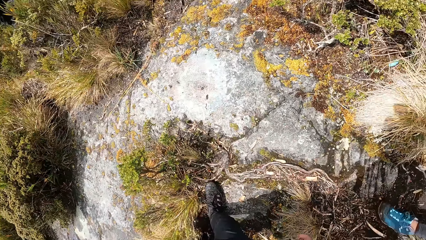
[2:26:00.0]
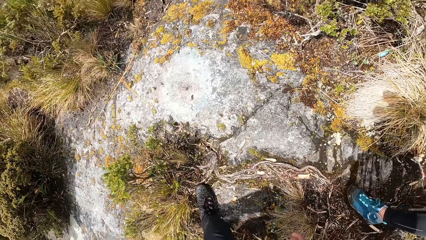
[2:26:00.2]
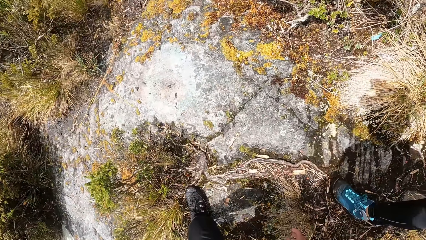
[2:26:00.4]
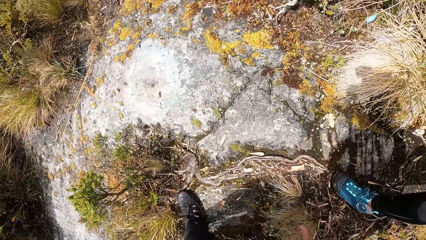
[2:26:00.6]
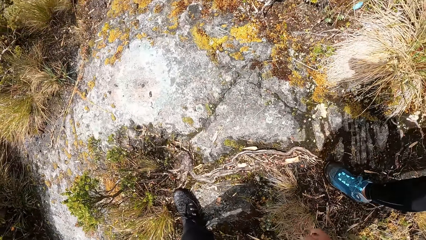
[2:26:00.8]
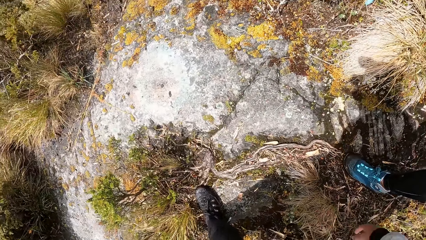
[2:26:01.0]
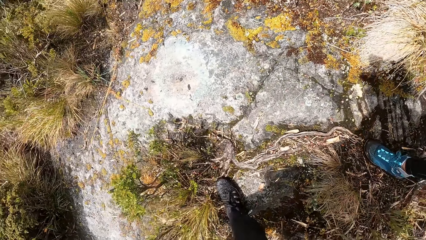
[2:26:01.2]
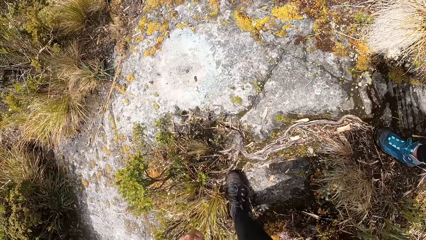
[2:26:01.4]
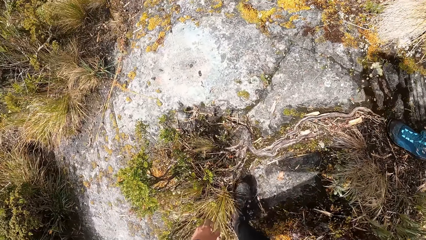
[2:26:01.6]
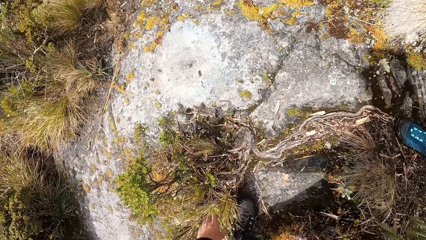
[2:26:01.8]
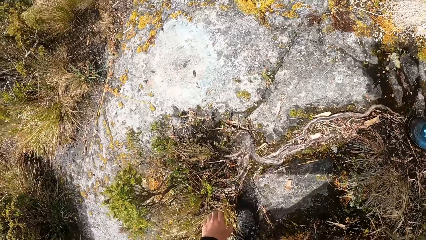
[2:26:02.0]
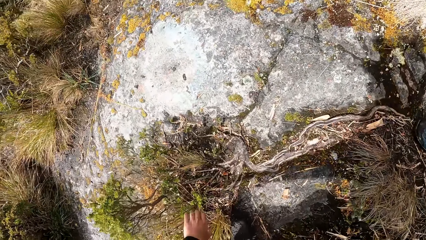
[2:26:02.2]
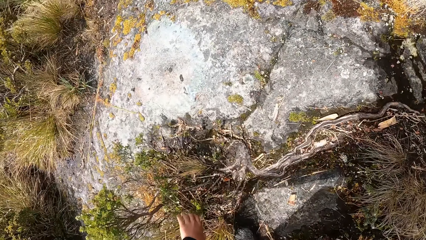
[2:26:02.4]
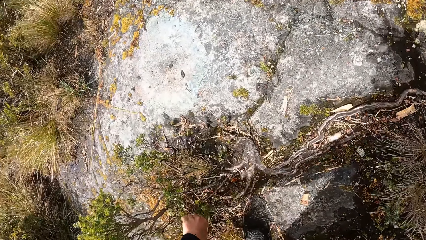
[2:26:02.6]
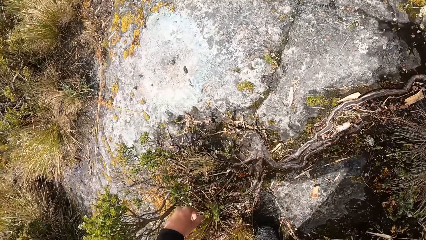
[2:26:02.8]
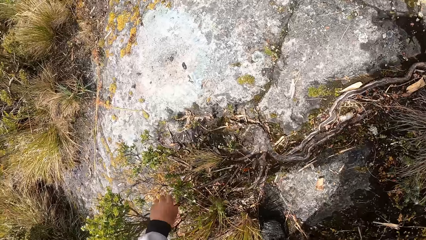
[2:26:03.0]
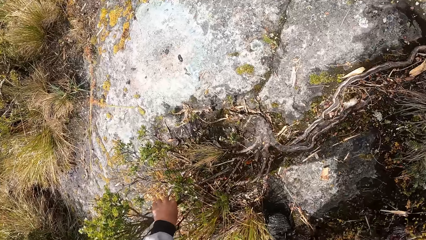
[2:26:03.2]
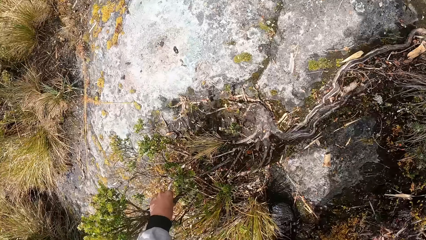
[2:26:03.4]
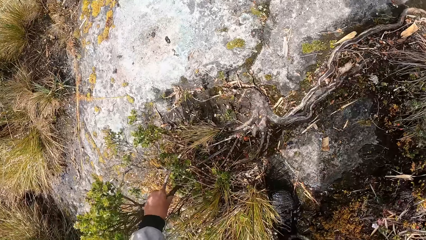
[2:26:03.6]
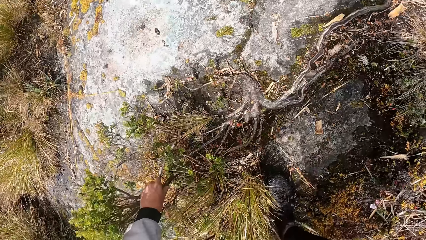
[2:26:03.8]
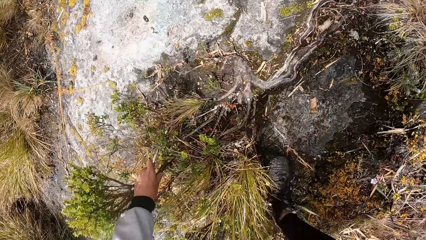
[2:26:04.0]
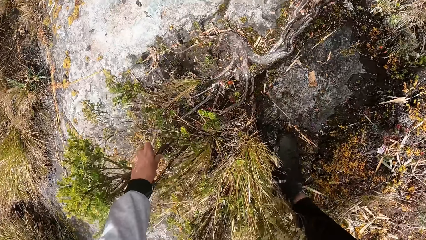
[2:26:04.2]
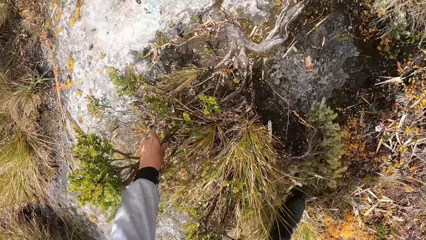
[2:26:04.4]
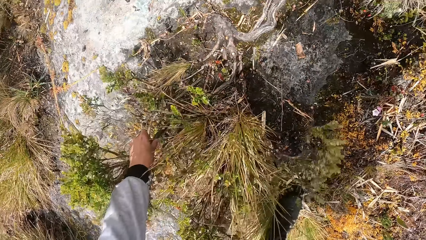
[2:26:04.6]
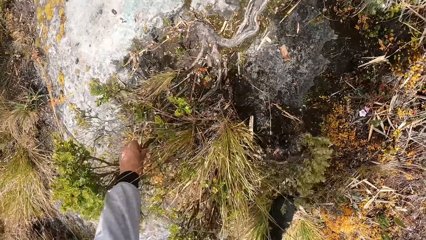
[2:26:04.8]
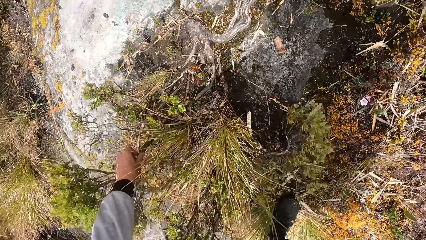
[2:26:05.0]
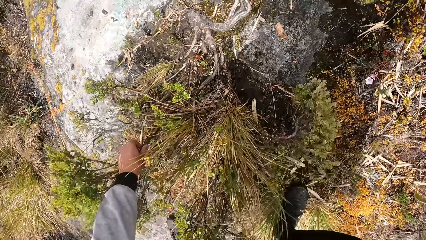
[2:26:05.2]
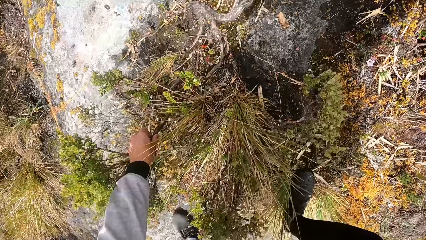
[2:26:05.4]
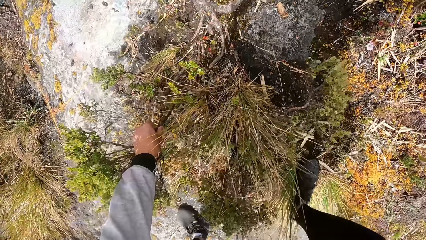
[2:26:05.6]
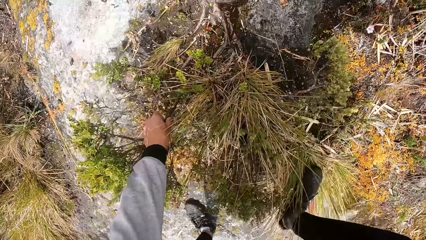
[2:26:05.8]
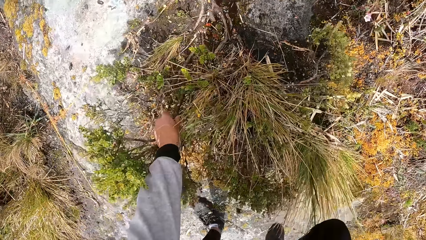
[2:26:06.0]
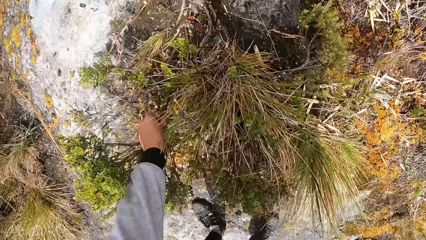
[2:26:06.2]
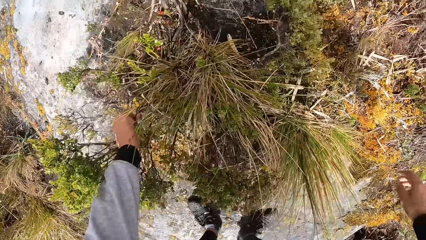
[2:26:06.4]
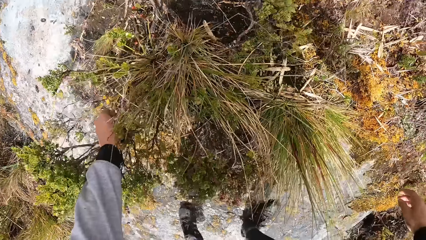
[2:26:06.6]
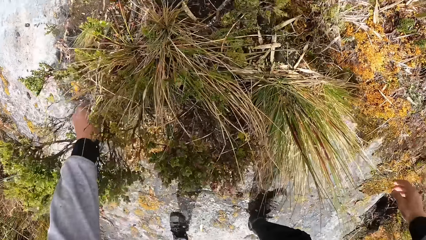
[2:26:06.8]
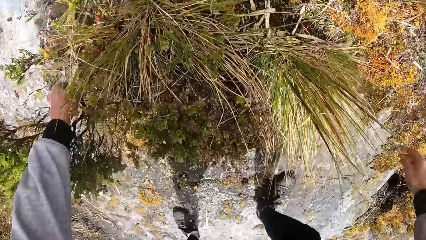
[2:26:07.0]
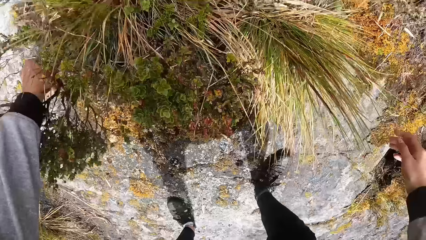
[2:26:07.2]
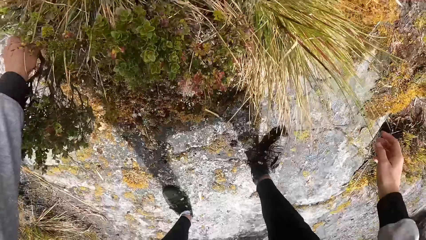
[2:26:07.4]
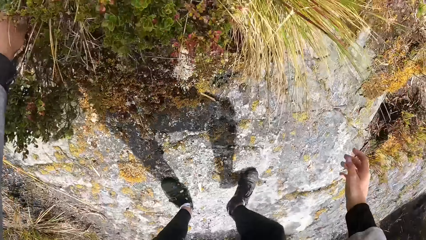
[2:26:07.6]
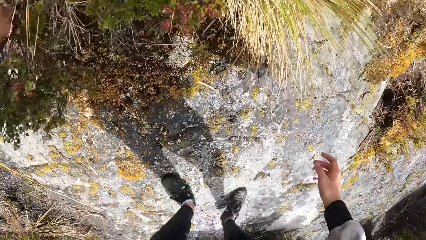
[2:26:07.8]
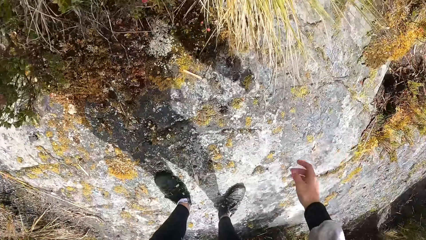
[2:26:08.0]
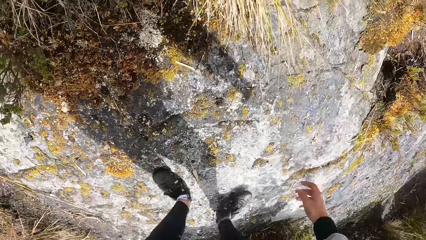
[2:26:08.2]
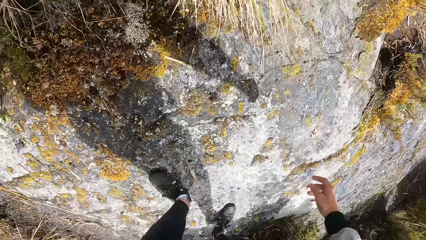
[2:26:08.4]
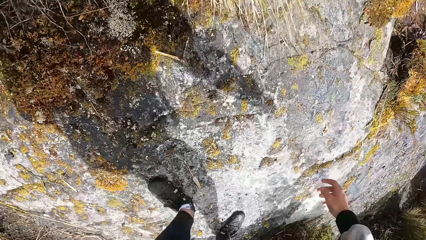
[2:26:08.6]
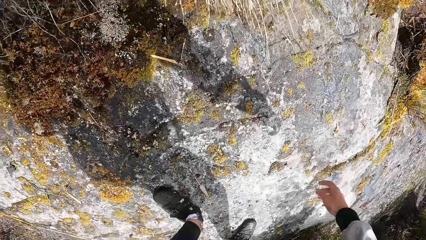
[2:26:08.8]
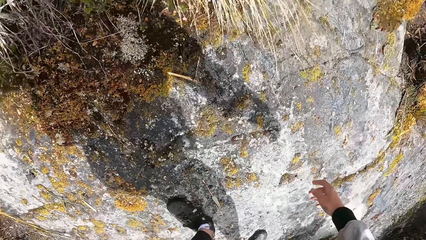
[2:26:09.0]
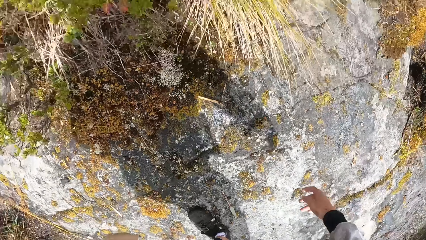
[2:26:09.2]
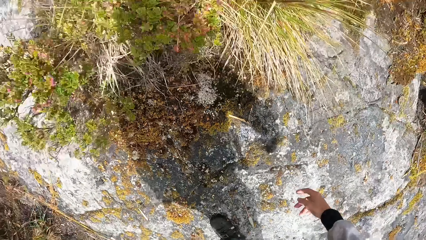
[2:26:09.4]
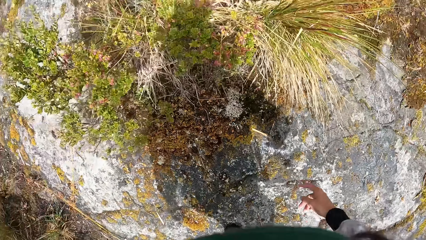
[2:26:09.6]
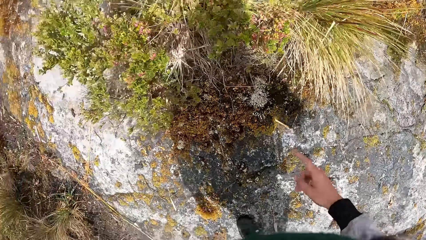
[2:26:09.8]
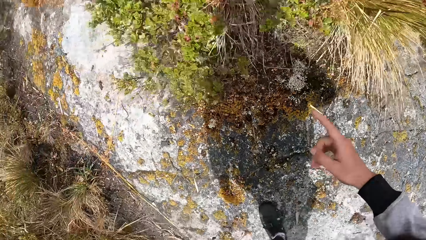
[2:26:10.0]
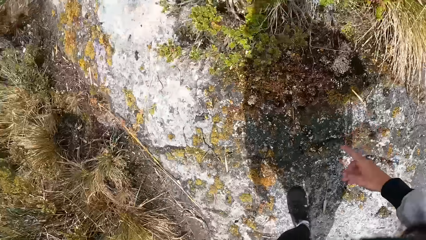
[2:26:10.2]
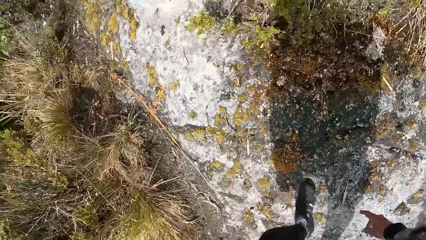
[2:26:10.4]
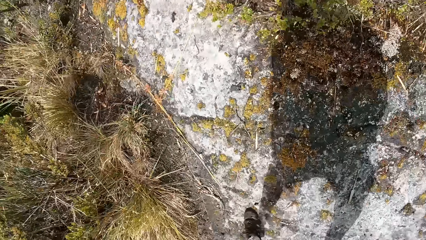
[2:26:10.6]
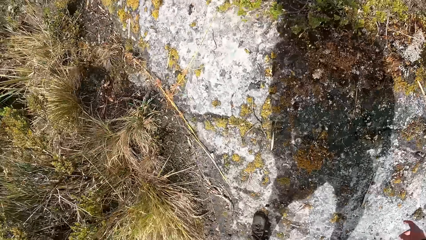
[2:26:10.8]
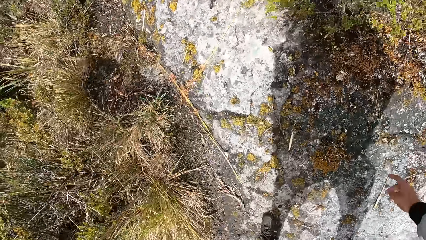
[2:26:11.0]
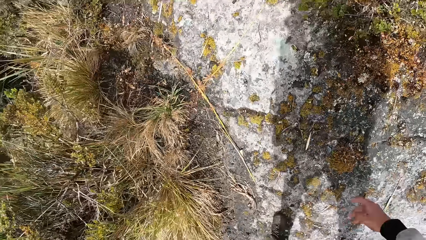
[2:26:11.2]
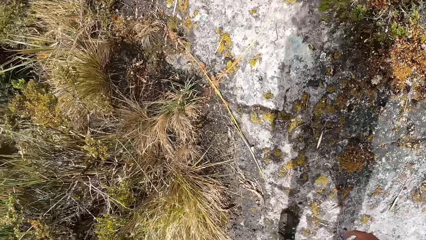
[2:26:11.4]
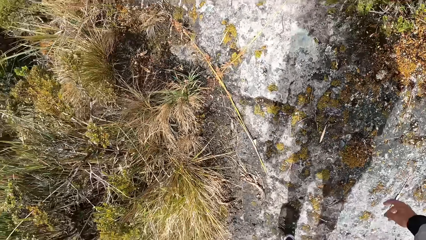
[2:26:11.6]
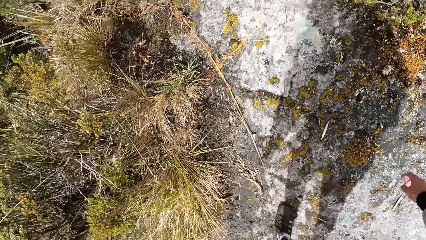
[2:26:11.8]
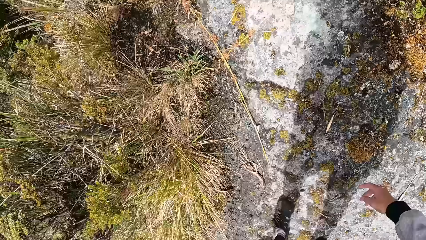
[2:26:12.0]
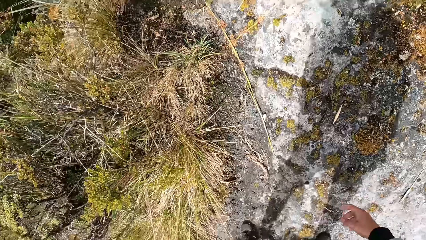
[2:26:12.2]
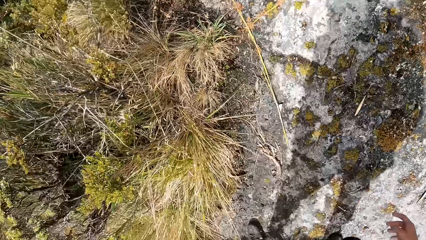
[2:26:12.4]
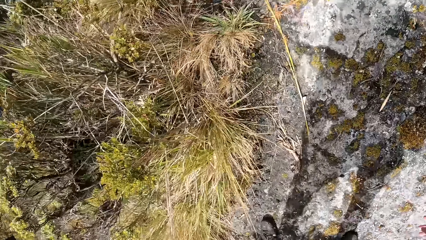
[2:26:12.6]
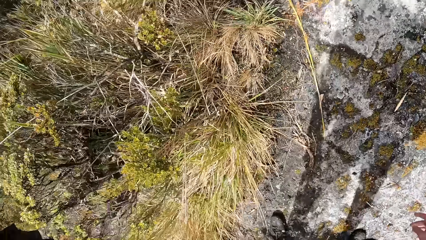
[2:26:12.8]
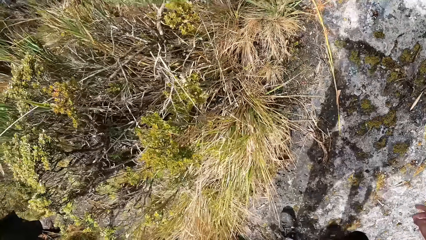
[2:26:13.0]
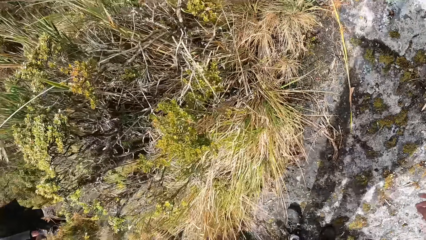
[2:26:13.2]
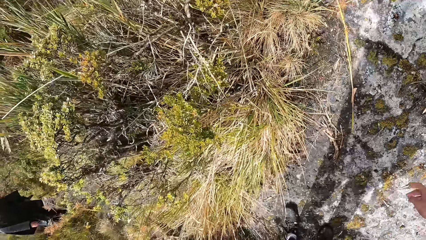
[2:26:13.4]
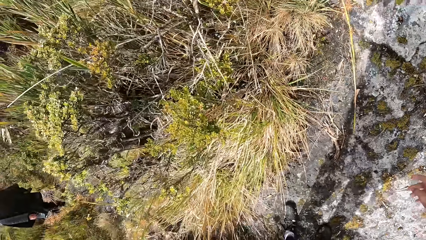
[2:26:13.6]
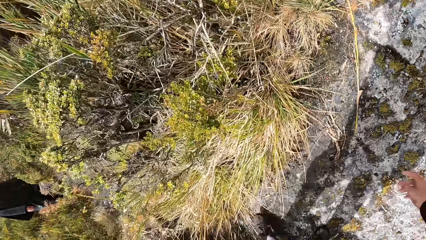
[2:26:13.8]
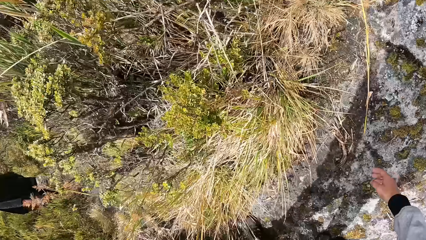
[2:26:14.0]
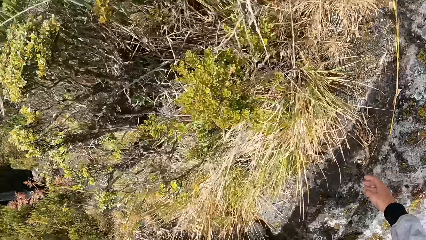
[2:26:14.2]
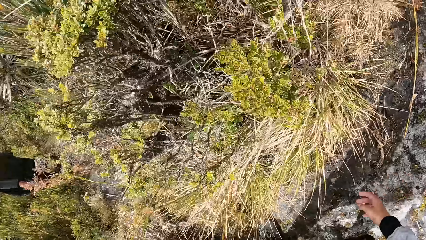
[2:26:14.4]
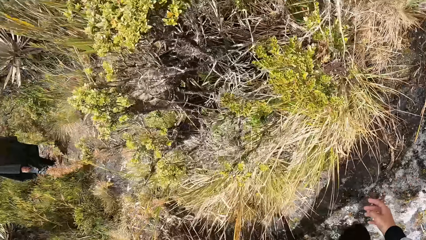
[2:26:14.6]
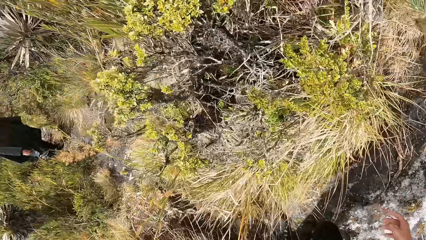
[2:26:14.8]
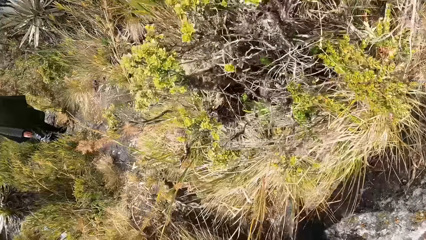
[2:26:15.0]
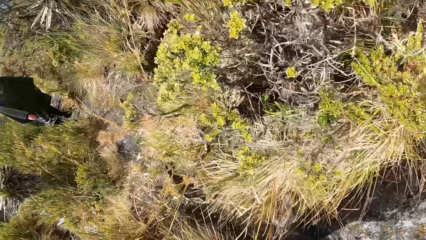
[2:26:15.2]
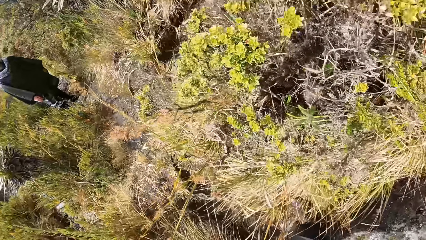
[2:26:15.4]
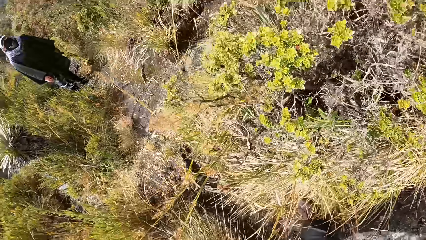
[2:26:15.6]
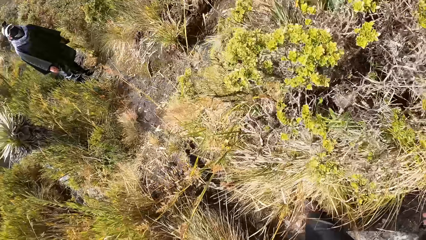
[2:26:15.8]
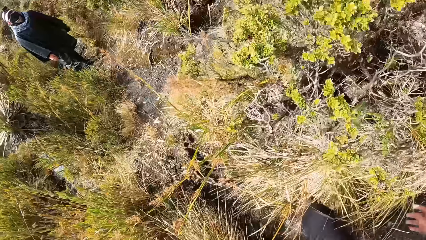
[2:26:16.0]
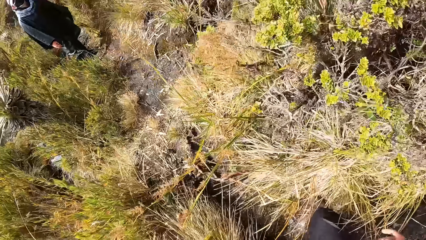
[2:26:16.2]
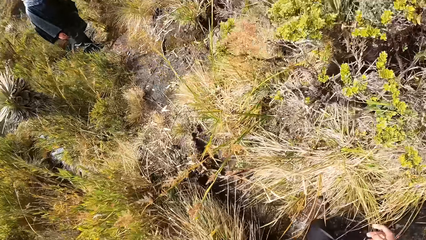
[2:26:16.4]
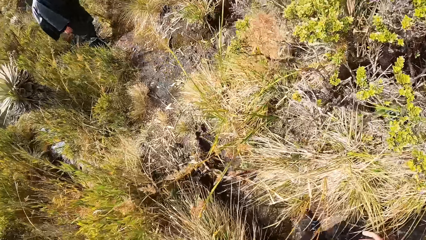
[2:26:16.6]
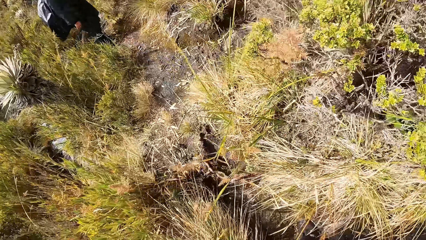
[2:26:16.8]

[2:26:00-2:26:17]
The camera wearer touches a branch on the ground with his left hand. He holds the plant. He gestures with his hand.
